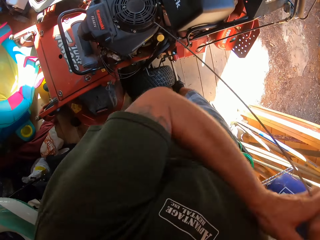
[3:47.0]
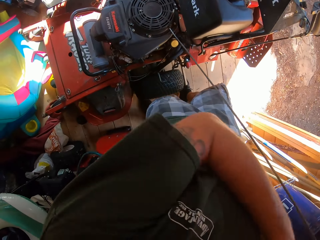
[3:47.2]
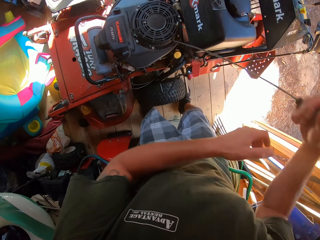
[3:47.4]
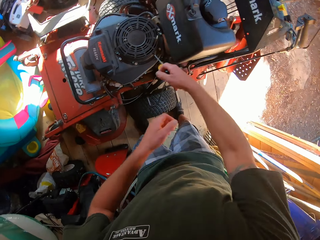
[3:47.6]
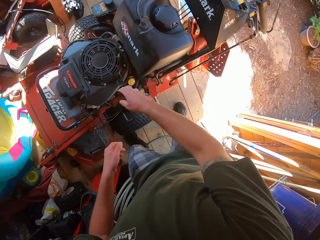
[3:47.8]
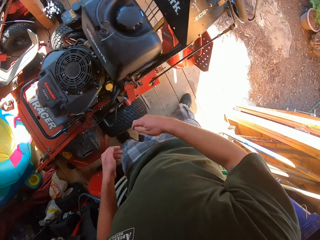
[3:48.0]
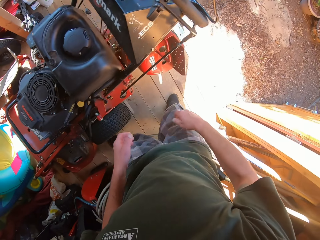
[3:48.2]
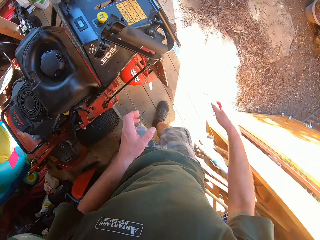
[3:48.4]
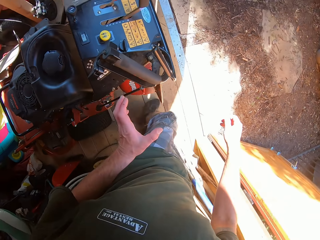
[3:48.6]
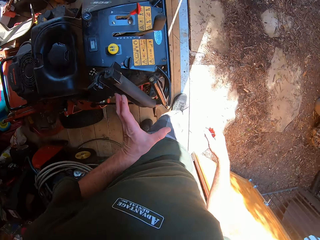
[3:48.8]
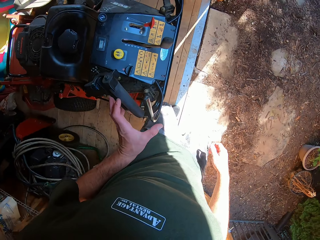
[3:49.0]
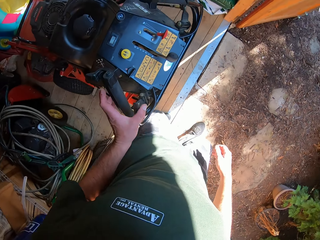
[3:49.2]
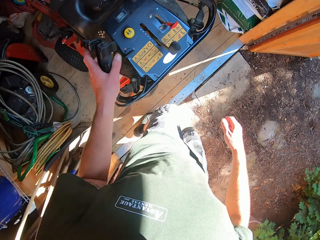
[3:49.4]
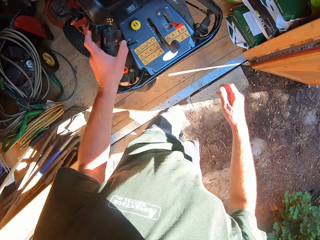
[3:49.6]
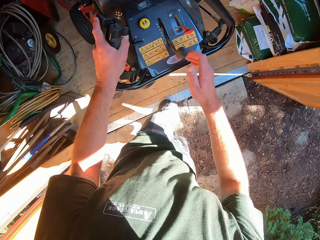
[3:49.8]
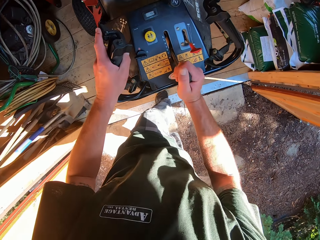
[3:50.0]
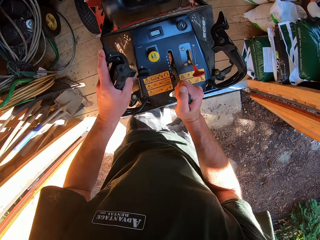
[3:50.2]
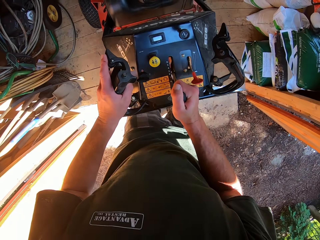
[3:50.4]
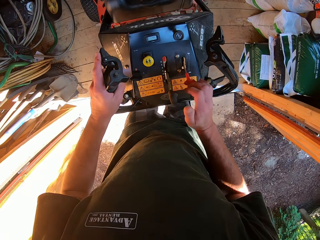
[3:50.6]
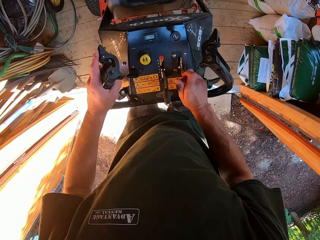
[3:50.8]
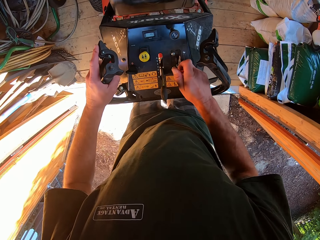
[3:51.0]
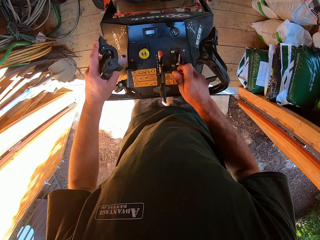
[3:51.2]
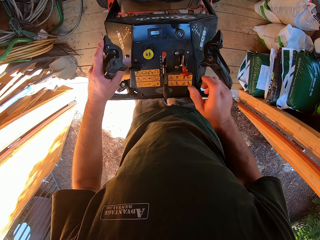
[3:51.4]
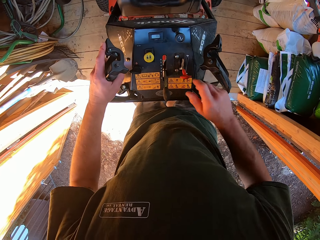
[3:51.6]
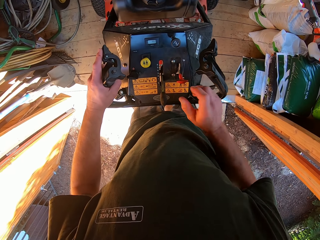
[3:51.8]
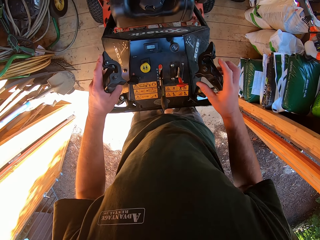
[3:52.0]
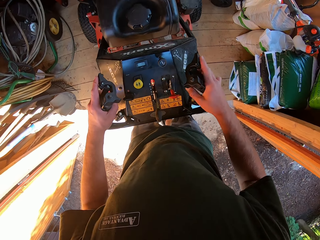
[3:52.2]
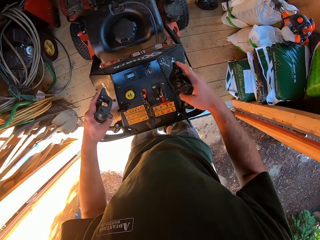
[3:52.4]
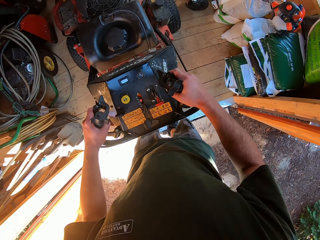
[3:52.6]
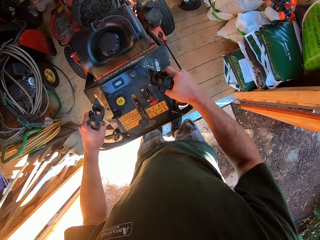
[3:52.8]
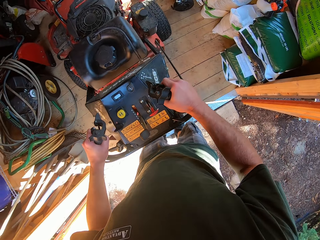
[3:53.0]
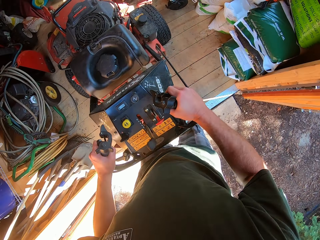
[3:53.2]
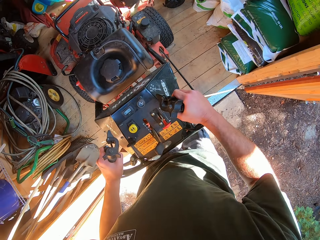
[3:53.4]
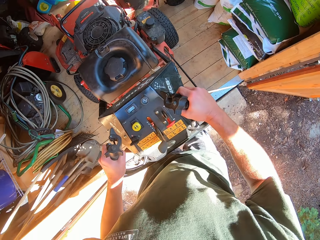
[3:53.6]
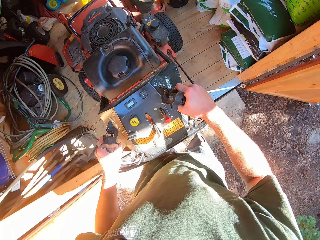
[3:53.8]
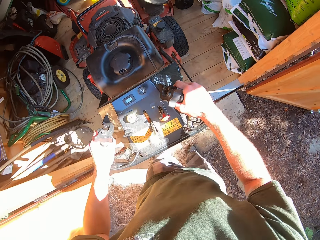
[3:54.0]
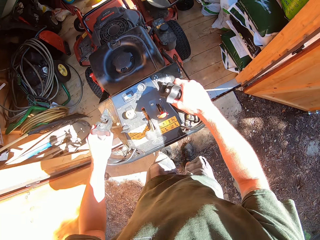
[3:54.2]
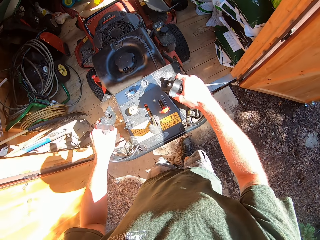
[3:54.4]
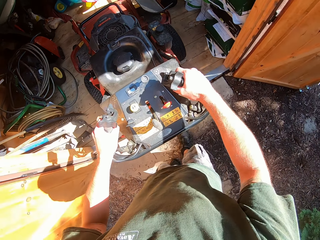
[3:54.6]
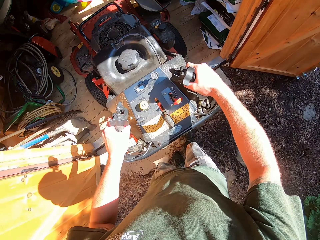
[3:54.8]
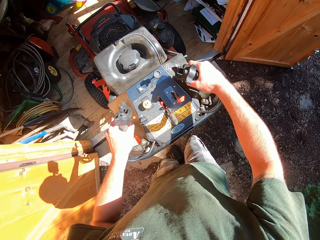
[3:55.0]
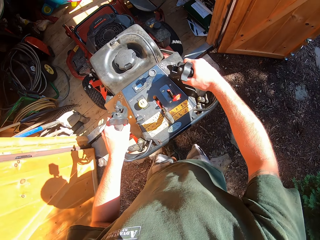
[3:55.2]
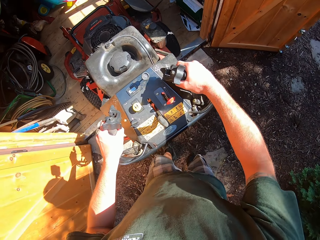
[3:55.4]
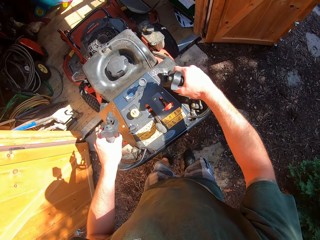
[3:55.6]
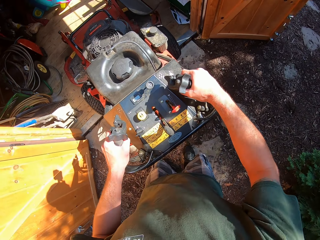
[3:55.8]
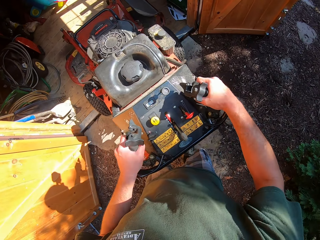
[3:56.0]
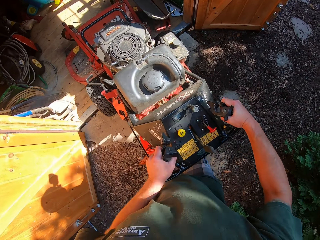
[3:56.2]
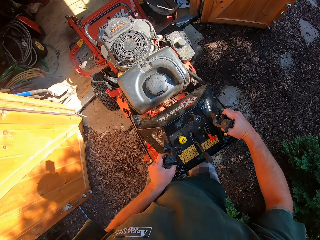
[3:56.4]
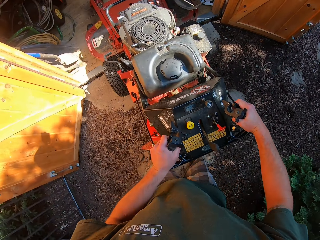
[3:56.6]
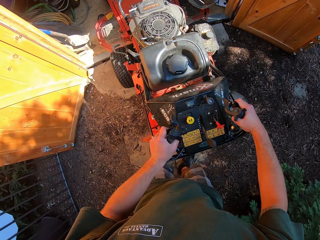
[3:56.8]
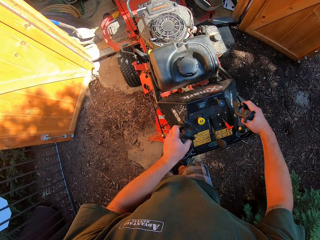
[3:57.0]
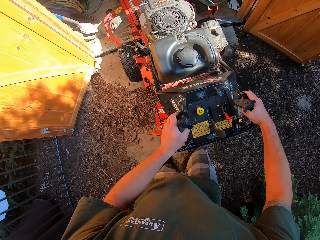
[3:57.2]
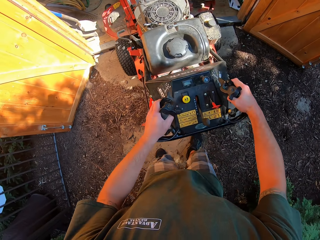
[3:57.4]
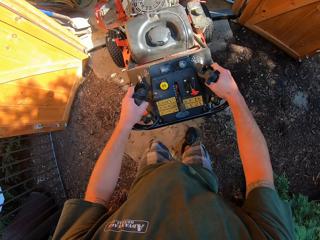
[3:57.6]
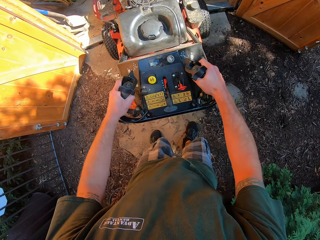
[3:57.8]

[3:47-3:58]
The camera wearer pulls the rope to the lawn mower with his hands. He walks around the lawn mower. He touches the lawn mower. He adjusts some parts of the lawn mower with his two hands. He operates the lawn mower. He pulls out the lawn mower with his hands.

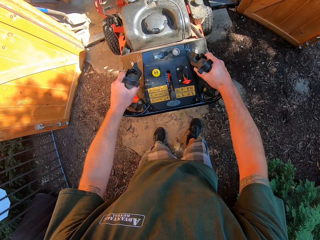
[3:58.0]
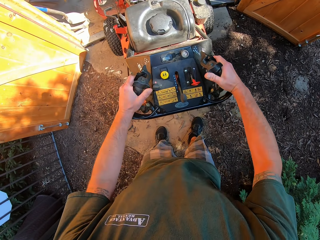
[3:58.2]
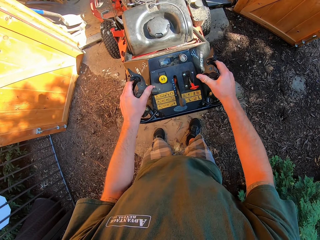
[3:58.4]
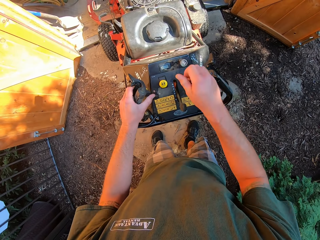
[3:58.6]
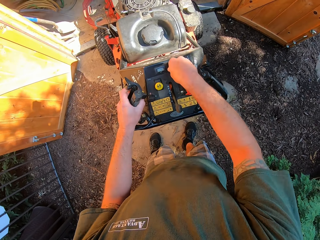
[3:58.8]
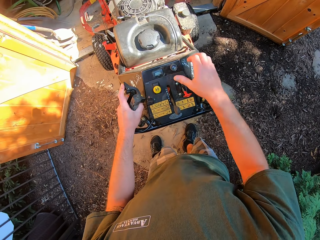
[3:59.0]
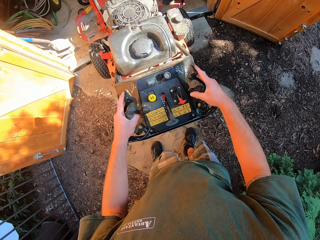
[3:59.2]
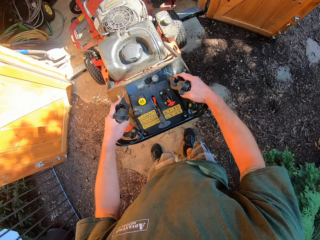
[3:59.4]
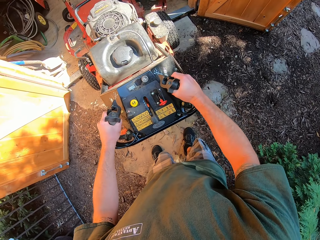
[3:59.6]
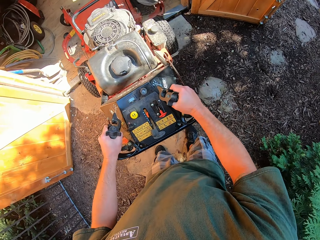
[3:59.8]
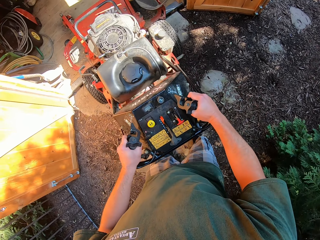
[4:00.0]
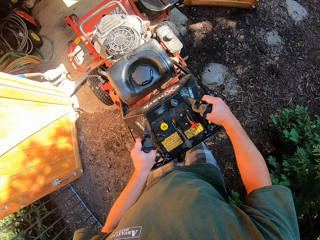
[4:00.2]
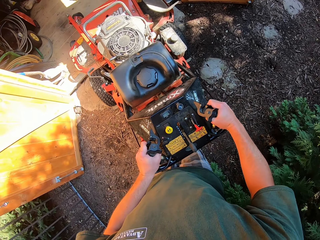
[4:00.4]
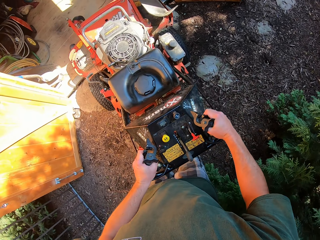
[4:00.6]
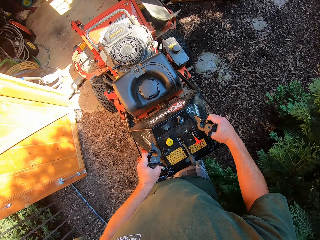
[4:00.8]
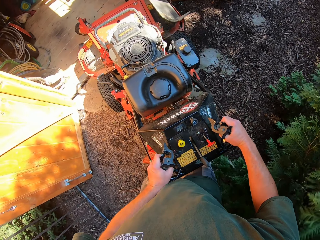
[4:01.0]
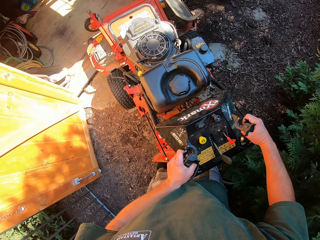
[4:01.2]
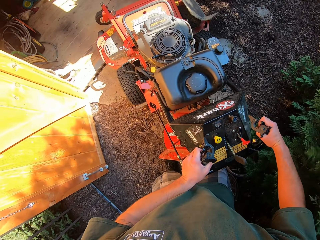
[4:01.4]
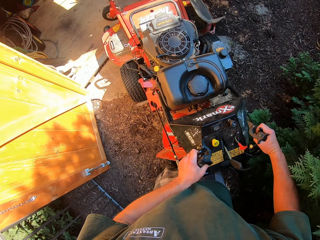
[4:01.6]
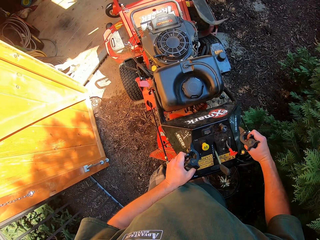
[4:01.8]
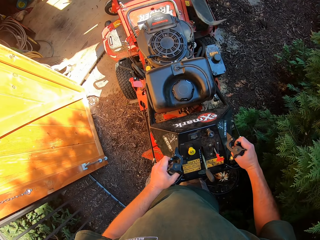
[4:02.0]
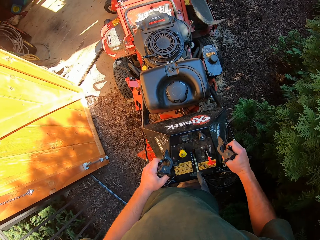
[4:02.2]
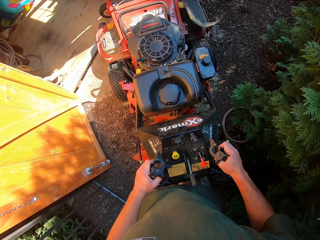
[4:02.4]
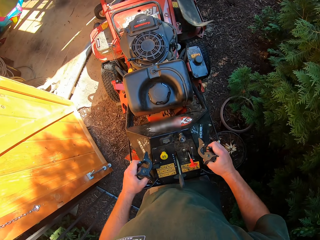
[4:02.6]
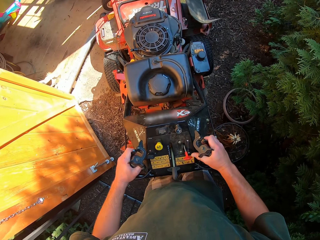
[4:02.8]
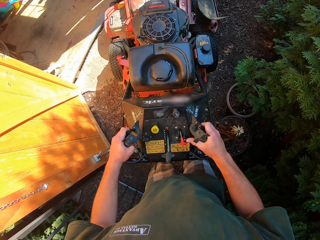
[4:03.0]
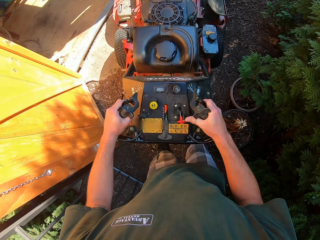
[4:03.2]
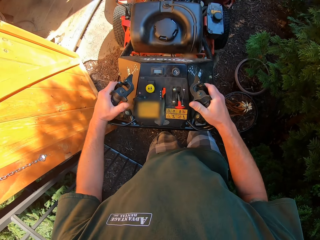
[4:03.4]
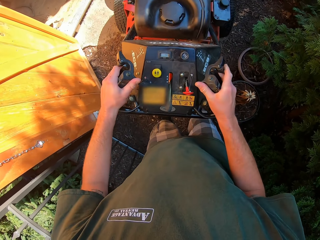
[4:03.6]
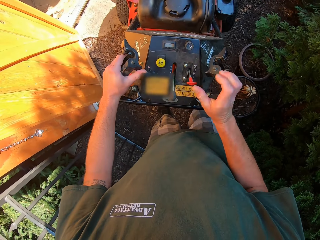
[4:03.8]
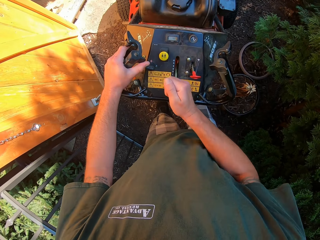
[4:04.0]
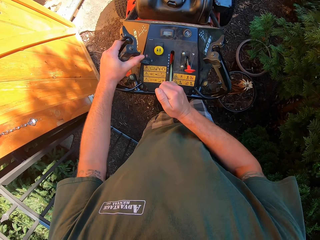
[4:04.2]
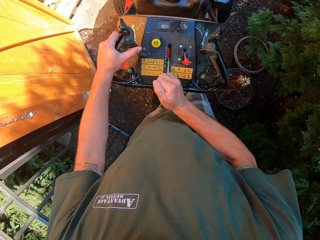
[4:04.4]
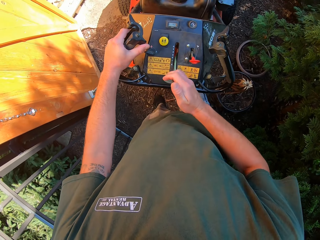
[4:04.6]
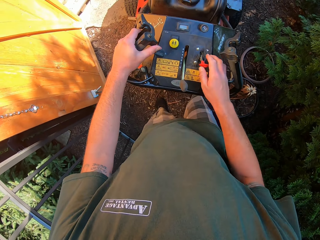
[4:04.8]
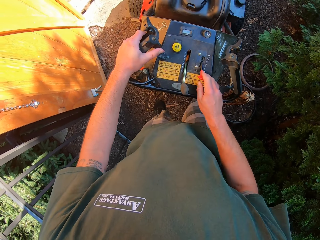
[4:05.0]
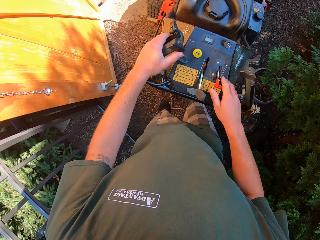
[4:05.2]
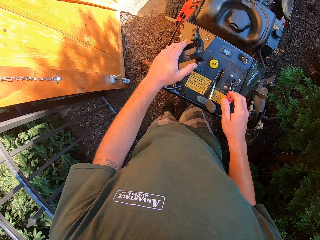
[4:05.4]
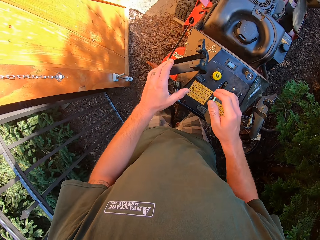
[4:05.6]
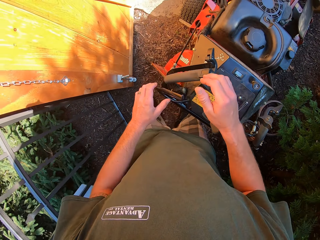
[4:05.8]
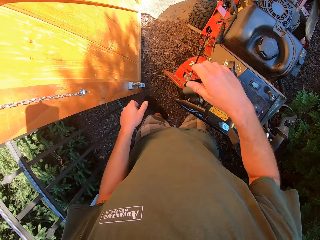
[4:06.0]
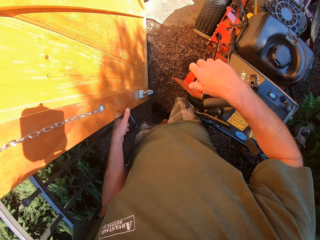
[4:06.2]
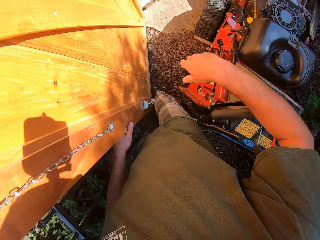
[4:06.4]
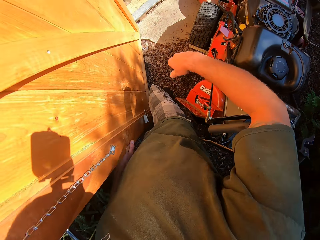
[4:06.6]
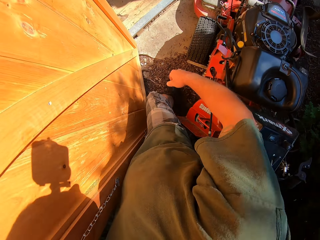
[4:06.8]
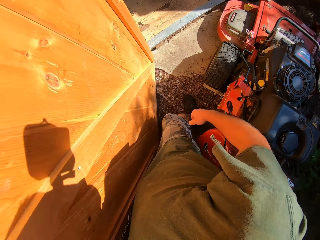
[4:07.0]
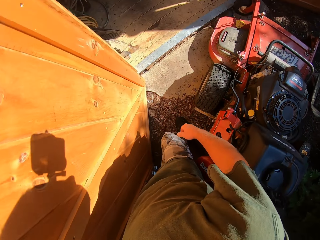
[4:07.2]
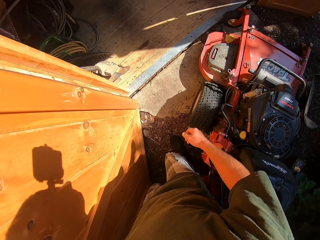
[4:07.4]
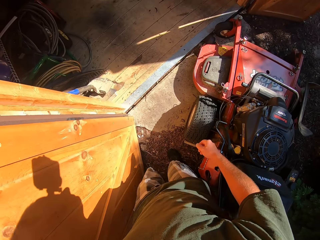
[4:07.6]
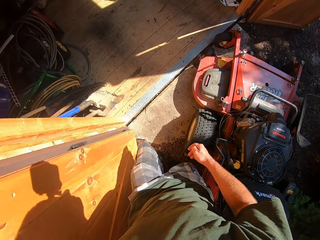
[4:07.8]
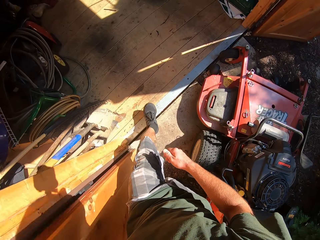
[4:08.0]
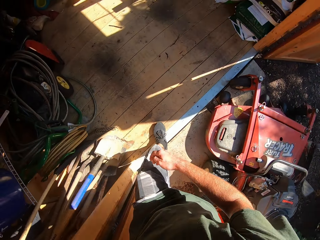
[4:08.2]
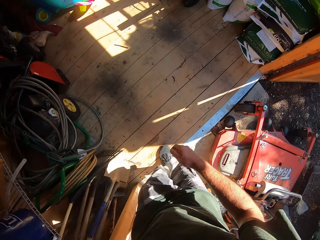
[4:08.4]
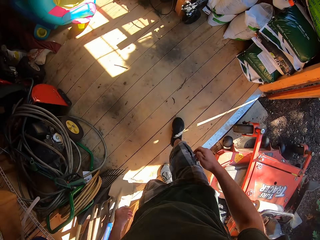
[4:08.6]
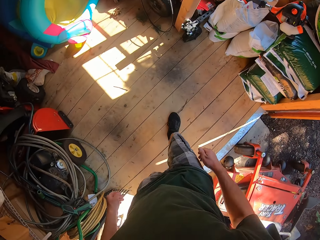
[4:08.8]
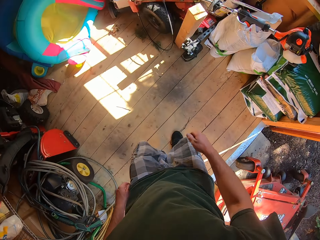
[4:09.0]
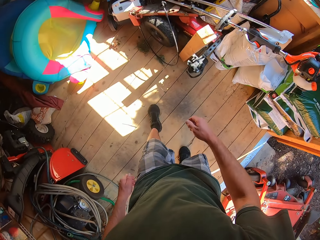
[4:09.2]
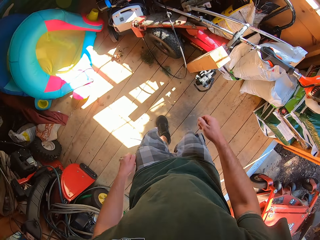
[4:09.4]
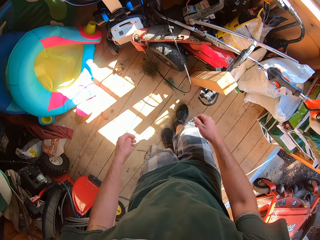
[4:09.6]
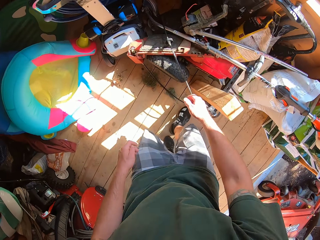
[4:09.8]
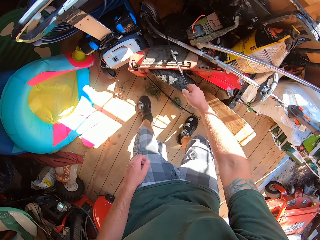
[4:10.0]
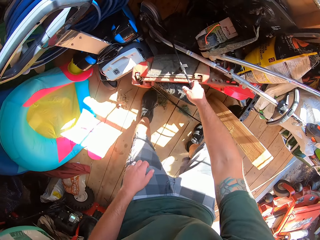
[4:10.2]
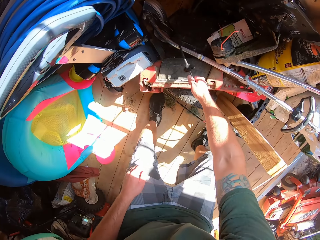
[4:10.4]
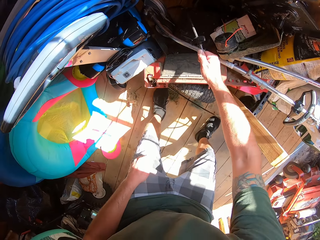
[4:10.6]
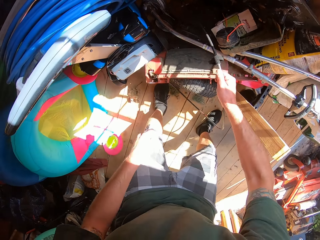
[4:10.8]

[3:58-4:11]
The camera wearer adjusts a control handle of the lawn mower with his right hand. He pulls out the lawn mower with his hands. He touches a part of the lawn mower. He walks into the store.
